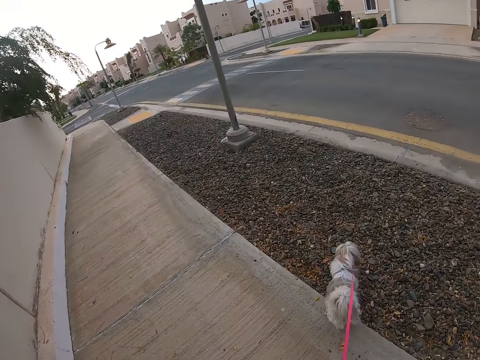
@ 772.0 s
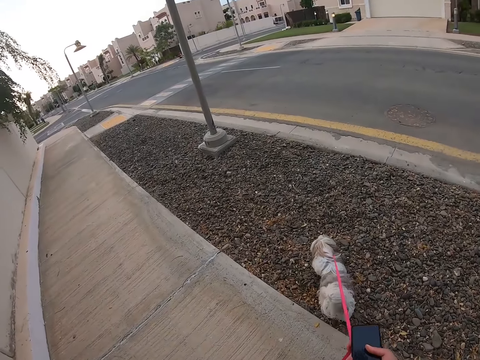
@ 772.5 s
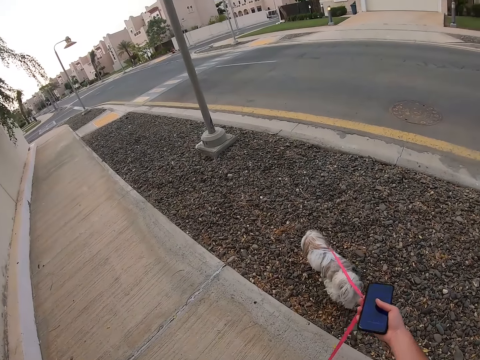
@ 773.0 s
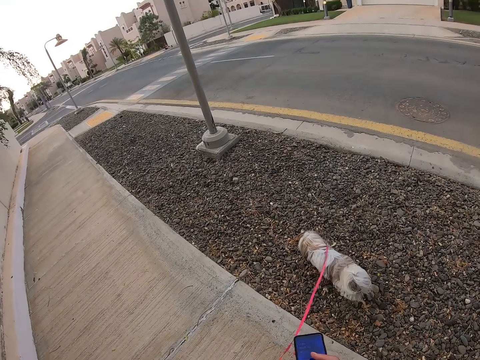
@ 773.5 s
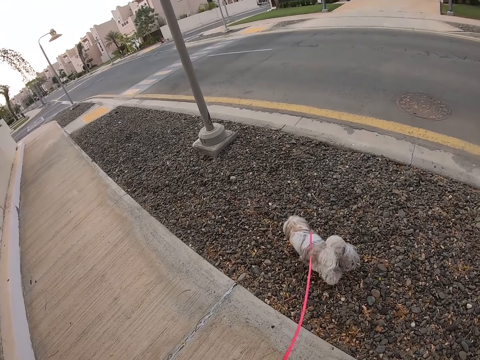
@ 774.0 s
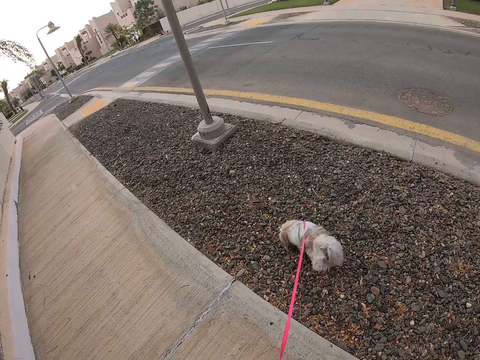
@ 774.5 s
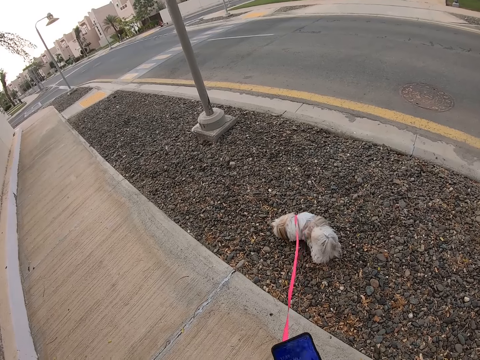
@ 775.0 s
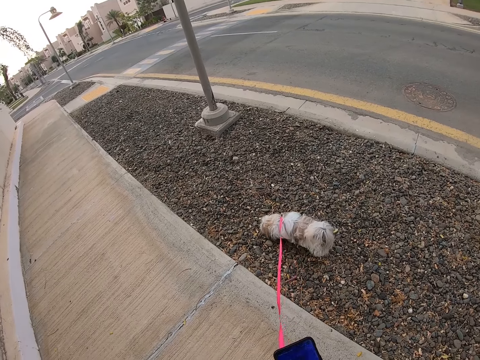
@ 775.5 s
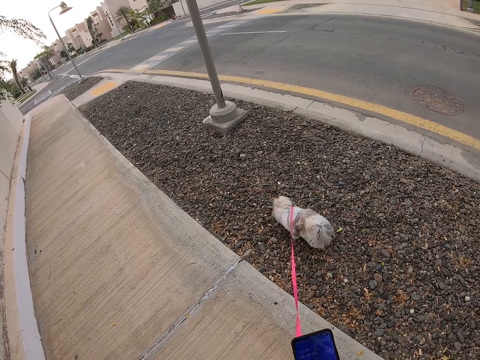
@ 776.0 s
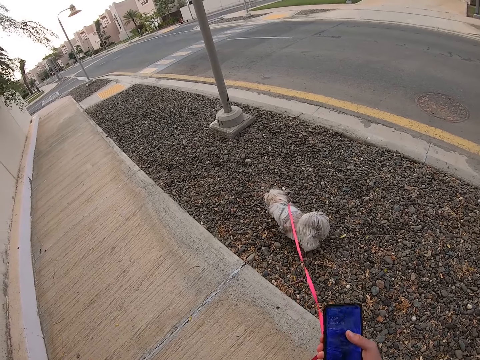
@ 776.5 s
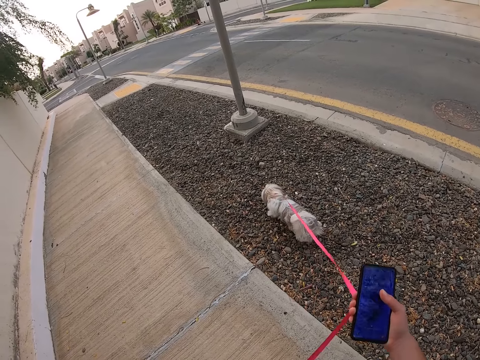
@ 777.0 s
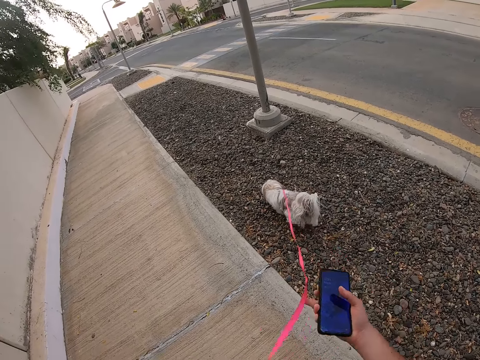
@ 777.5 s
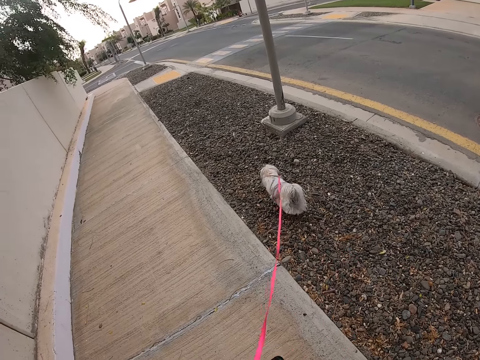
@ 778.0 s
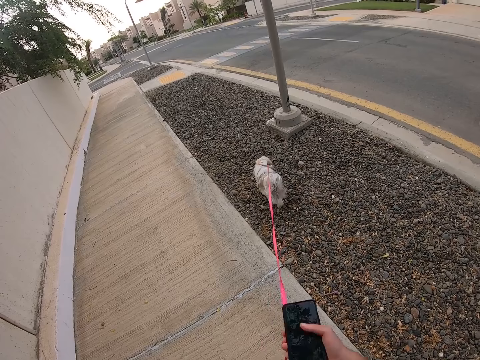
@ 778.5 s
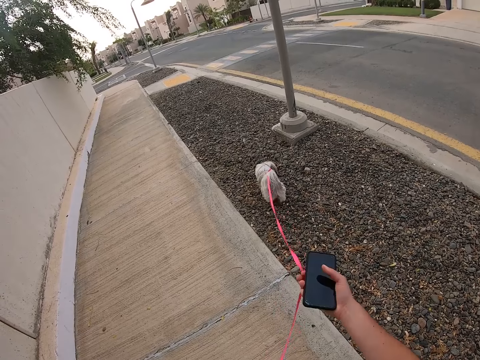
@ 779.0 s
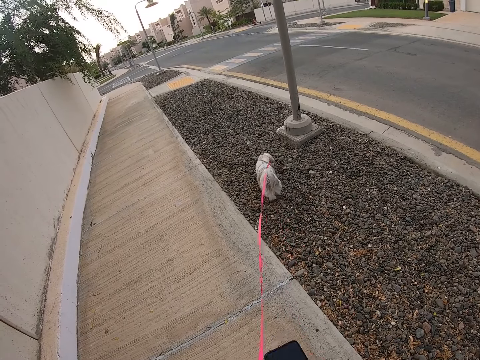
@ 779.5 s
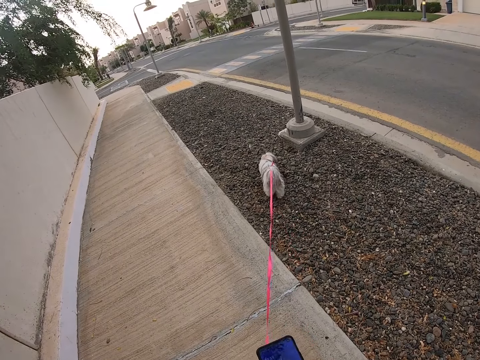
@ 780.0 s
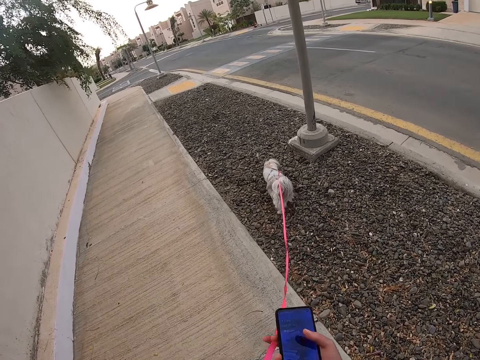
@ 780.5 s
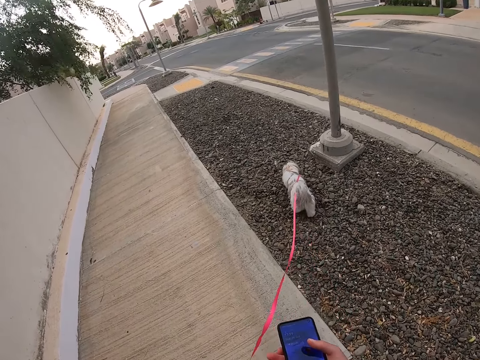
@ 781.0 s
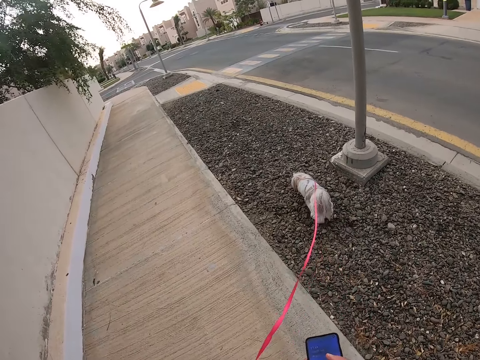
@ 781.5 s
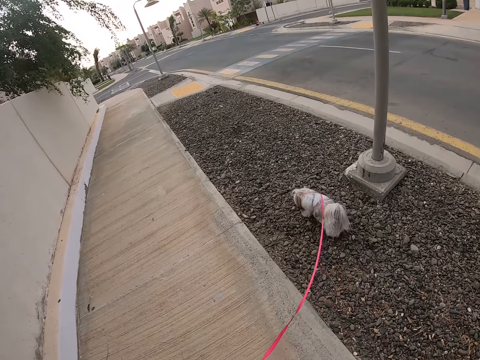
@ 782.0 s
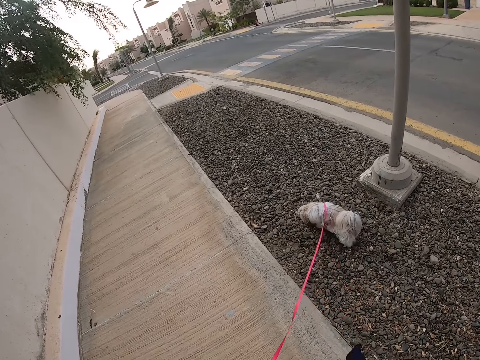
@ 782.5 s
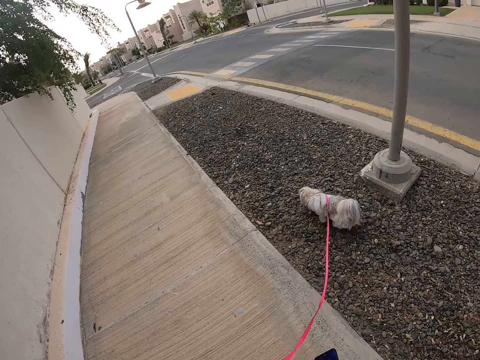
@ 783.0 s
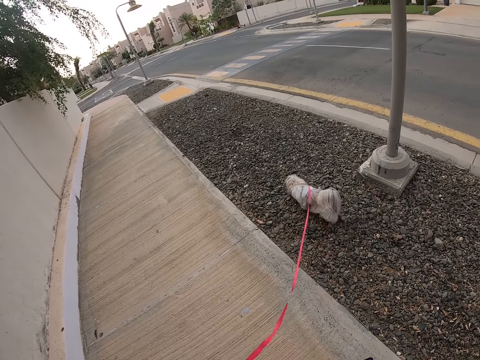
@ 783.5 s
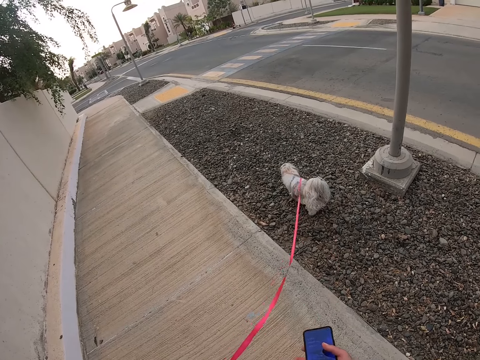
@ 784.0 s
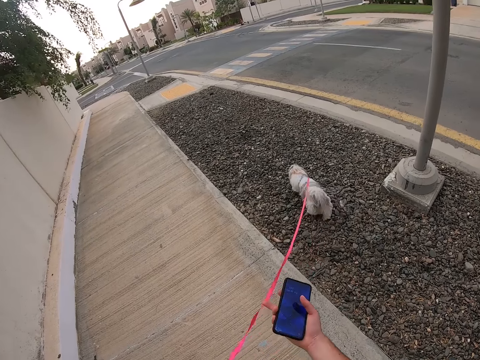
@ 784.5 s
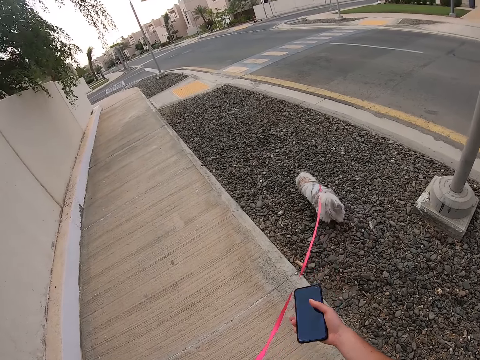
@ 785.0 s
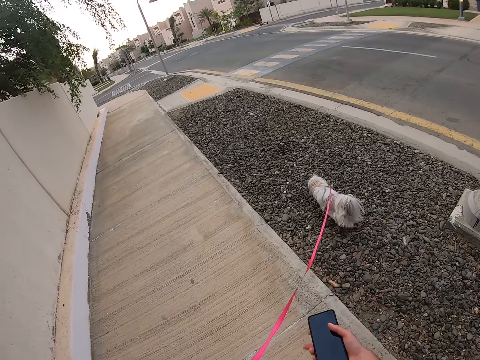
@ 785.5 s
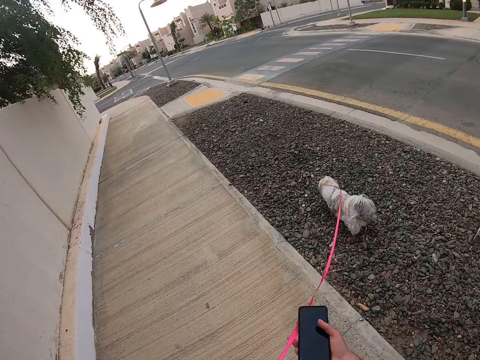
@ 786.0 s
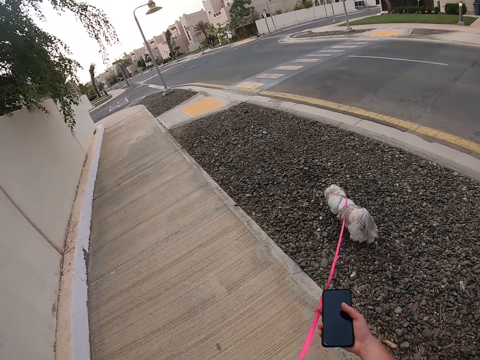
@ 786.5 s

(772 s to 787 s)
The camera wearer stops in the pavement with the pet dog. They stretch the leash in the pet dog.

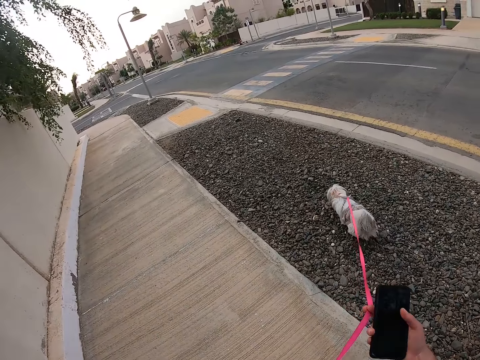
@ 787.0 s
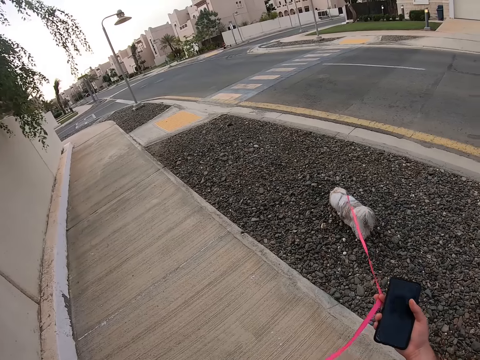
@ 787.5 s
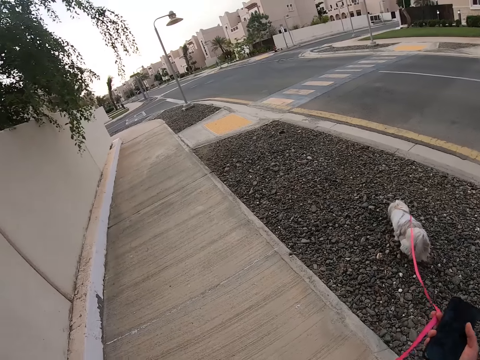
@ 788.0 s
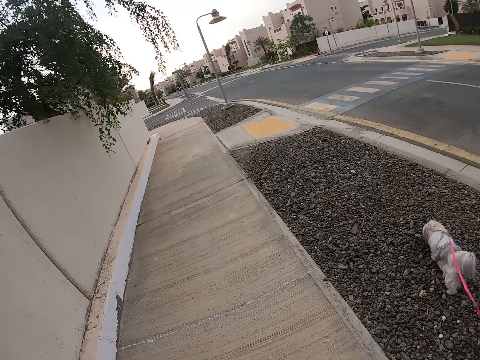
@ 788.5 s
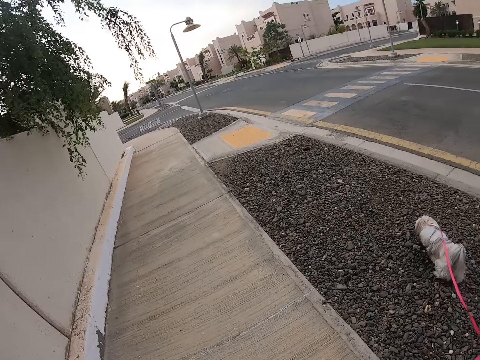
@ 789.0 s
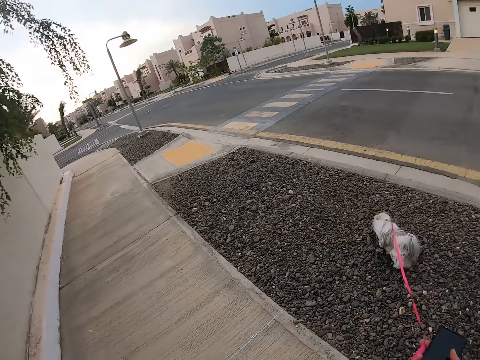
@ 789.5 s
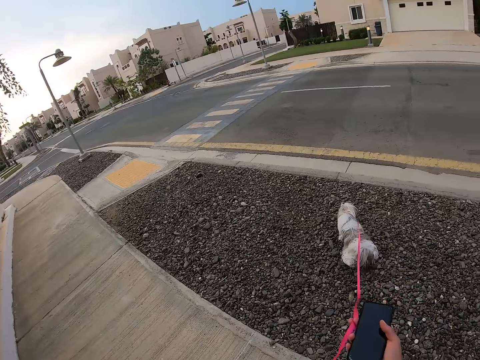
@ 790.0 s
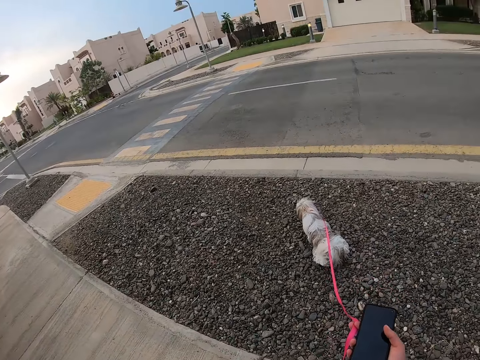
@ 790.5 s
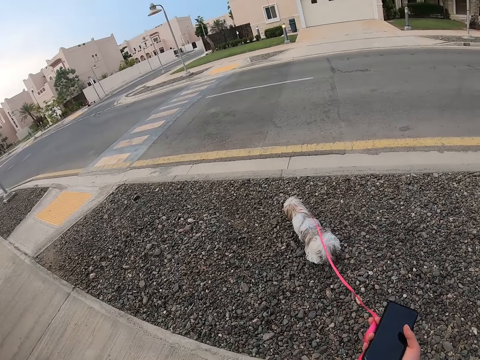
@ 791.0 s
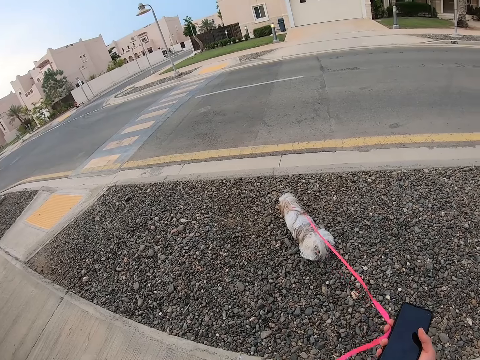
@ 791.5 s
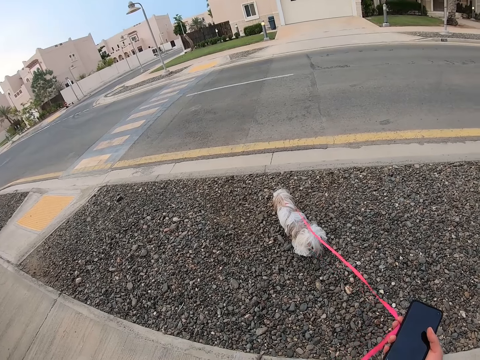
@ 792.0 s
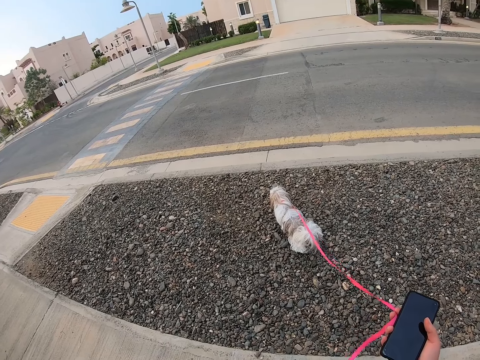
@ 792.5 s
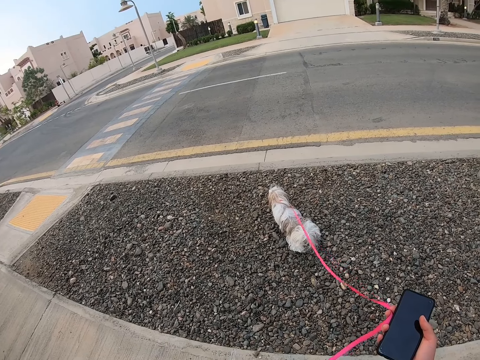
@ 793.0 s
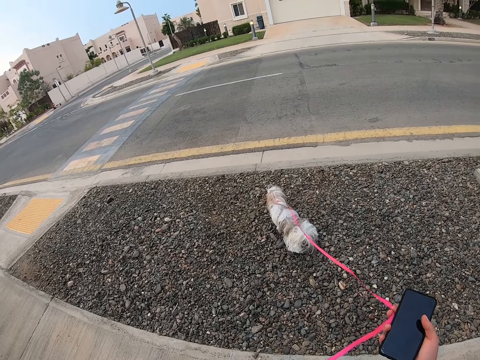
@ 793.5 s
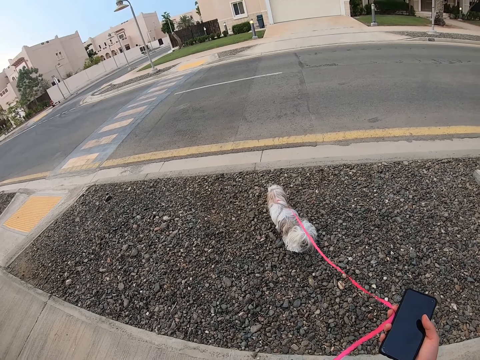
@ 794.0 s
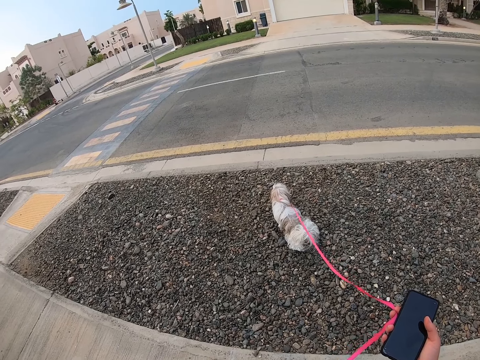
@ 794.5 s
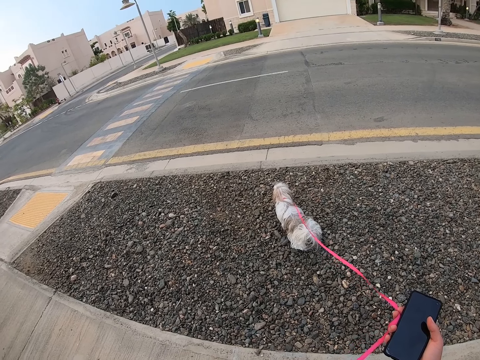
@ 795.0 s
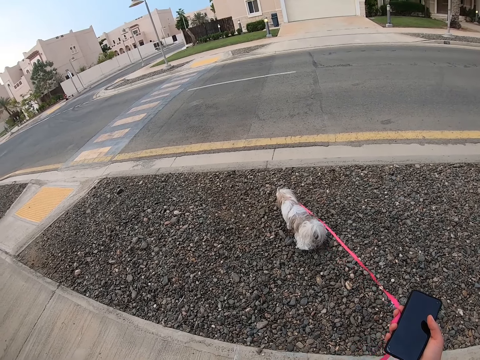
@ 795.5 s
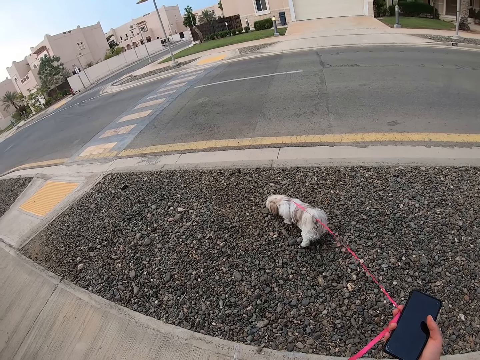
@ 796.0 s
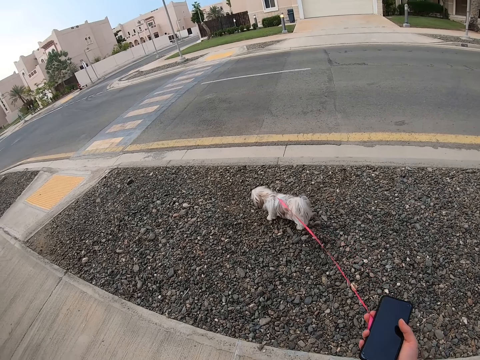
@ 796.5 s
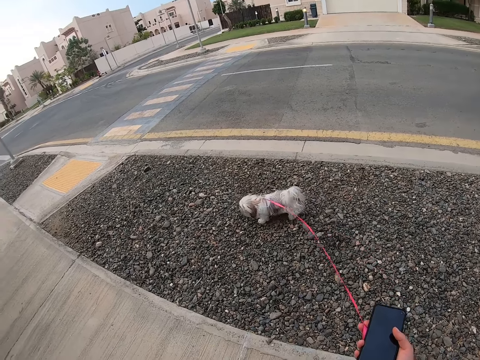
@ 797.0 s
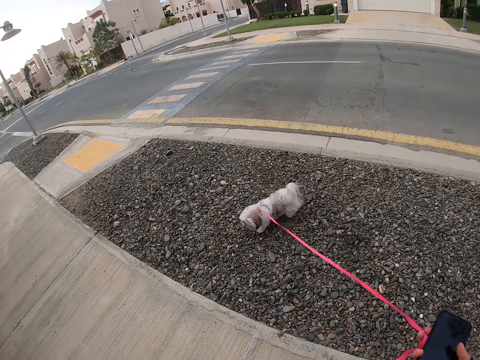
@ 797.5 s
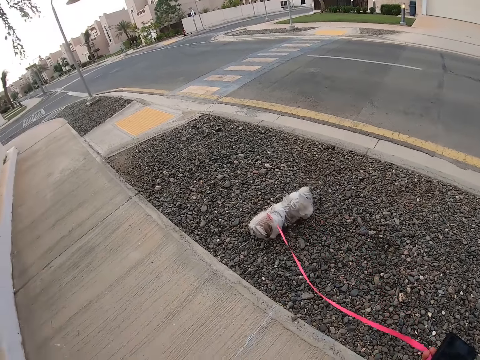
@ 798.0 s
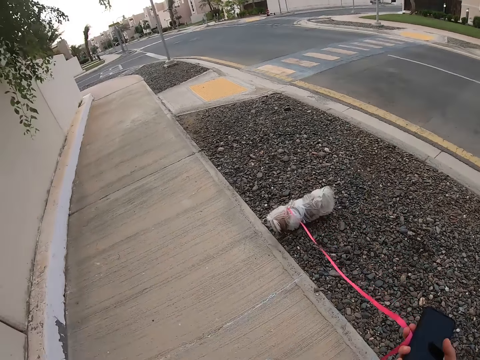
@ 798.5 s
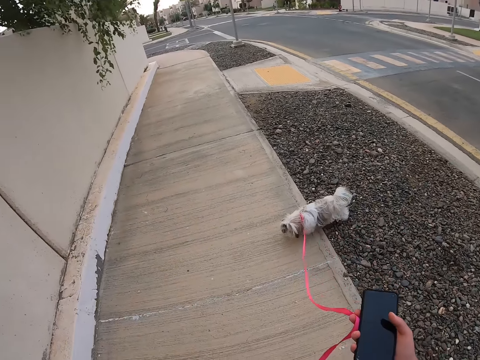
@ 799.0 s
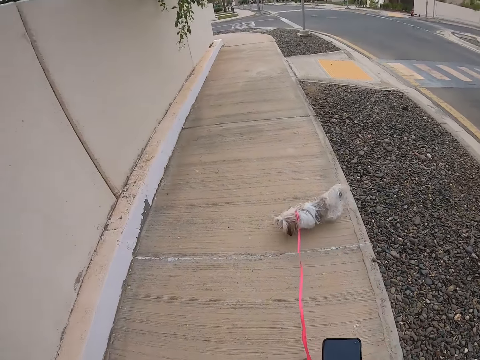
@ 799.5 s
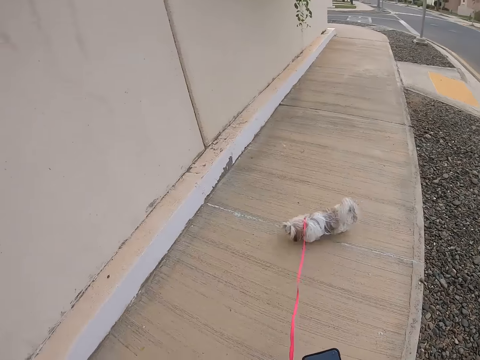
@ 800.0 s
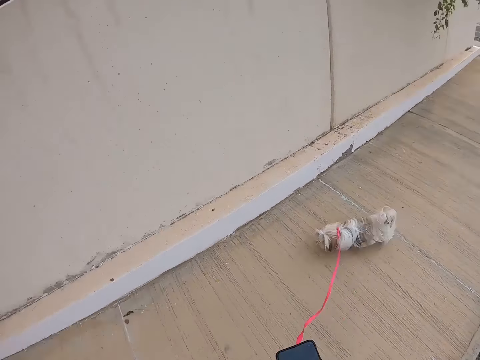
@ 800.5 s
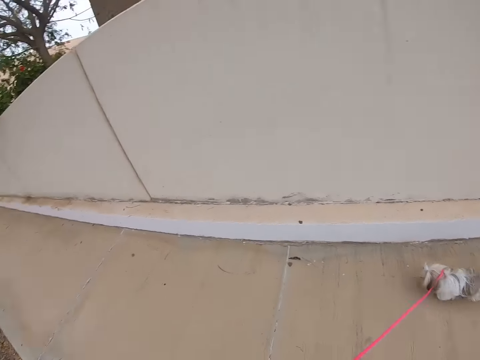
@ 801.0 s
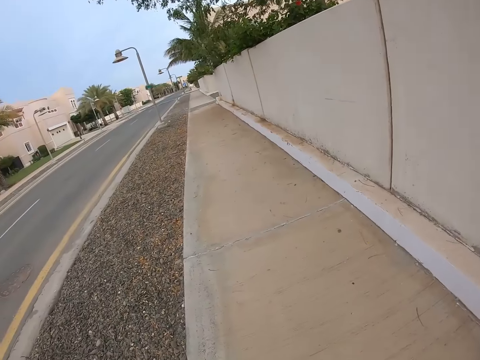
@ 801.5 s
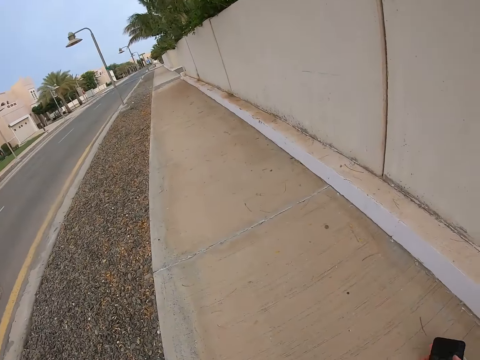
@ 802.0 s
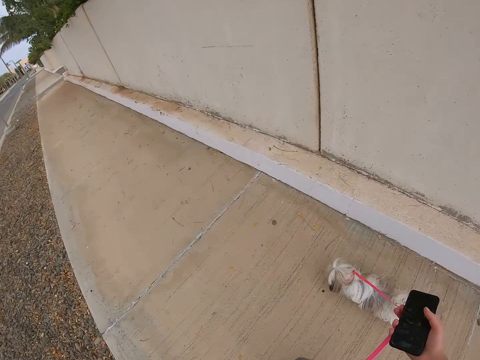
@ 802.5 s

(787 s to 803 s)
The camera wearer looks around. They walk in the pavement with the dog.
